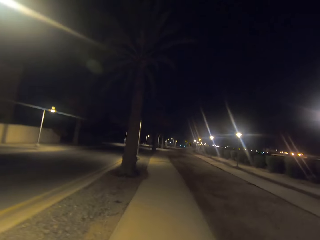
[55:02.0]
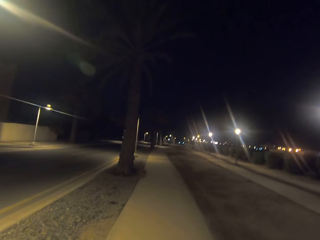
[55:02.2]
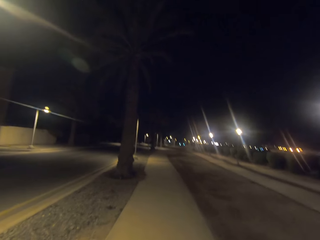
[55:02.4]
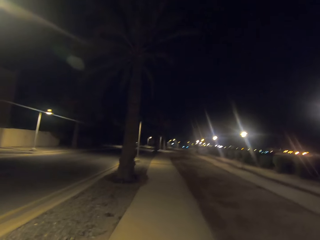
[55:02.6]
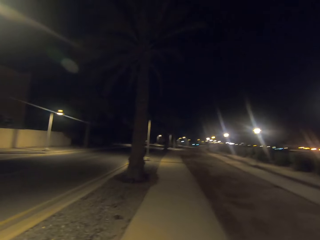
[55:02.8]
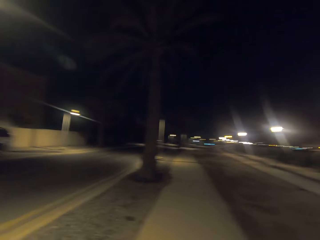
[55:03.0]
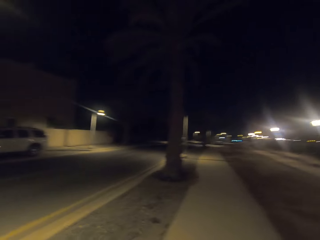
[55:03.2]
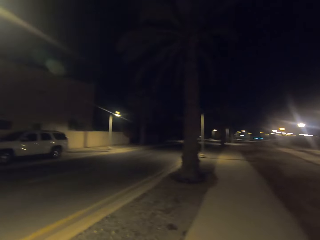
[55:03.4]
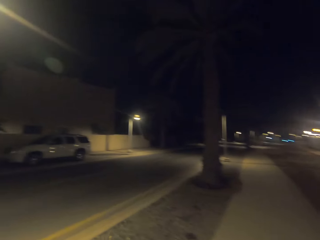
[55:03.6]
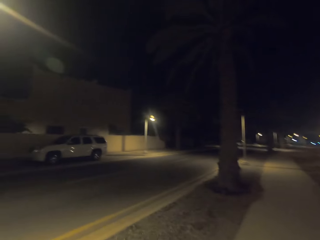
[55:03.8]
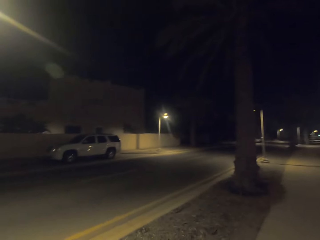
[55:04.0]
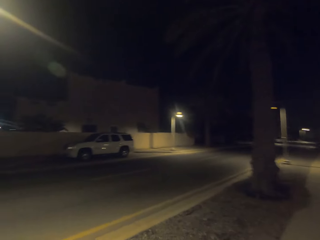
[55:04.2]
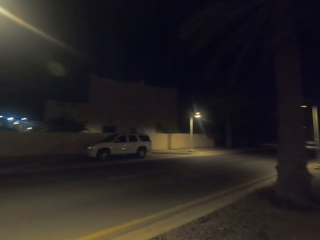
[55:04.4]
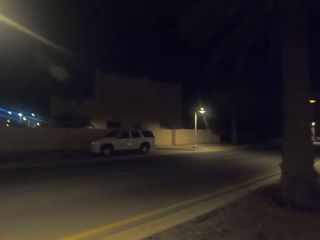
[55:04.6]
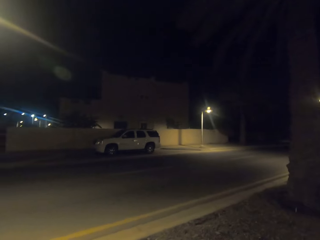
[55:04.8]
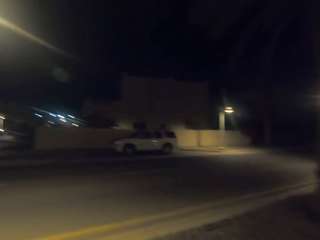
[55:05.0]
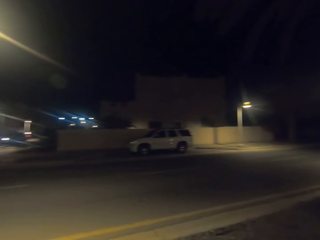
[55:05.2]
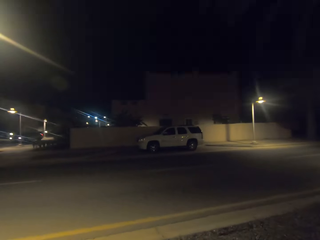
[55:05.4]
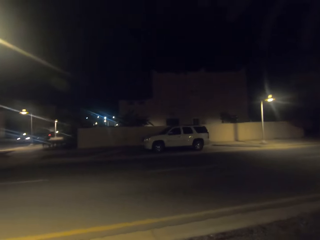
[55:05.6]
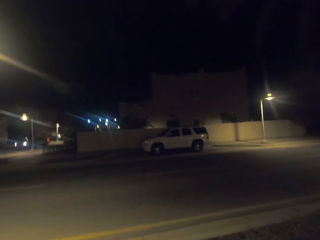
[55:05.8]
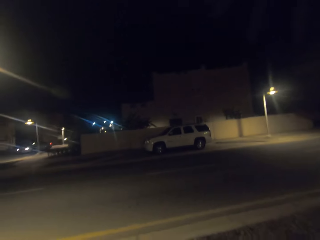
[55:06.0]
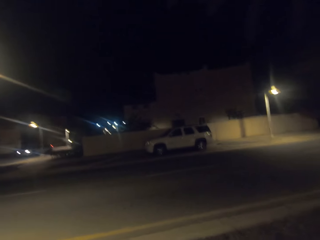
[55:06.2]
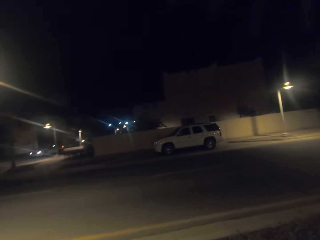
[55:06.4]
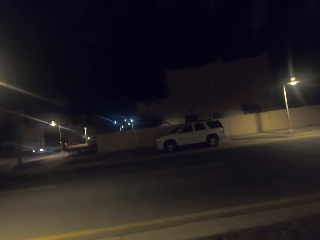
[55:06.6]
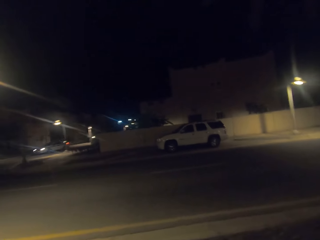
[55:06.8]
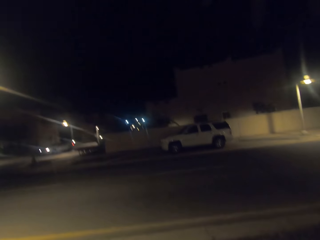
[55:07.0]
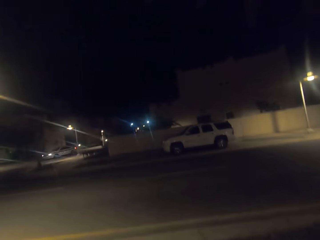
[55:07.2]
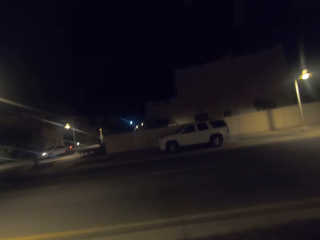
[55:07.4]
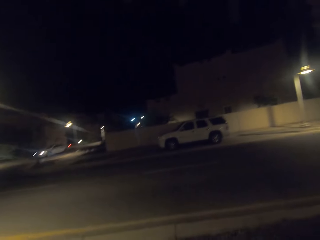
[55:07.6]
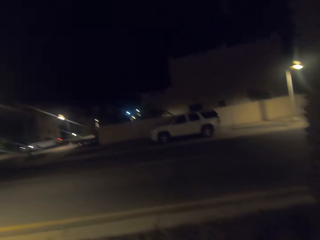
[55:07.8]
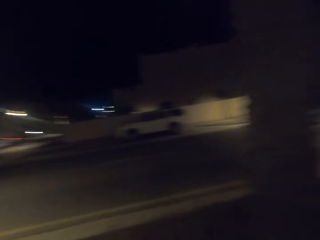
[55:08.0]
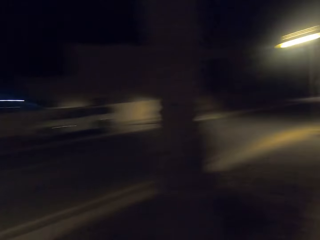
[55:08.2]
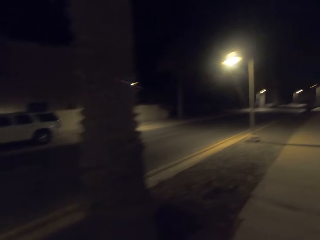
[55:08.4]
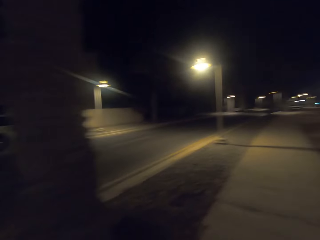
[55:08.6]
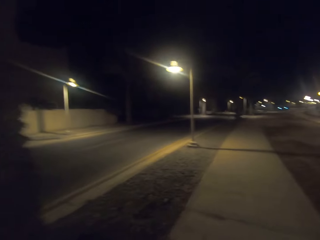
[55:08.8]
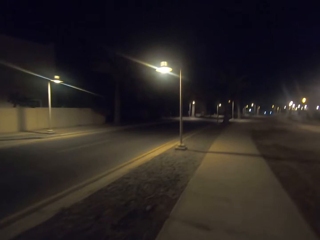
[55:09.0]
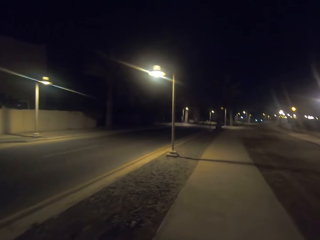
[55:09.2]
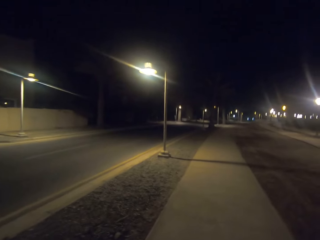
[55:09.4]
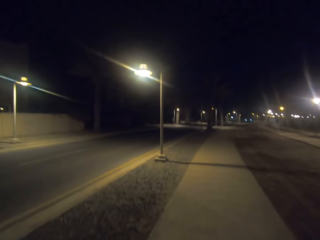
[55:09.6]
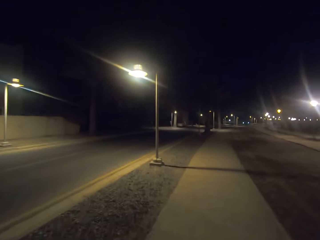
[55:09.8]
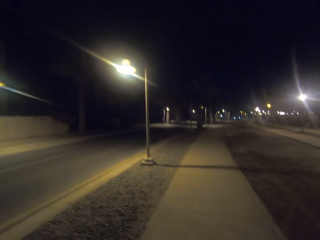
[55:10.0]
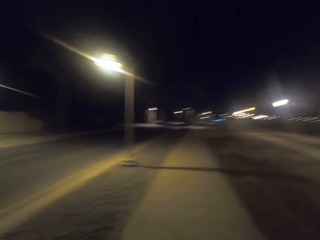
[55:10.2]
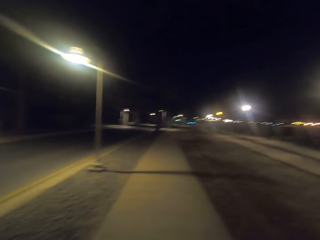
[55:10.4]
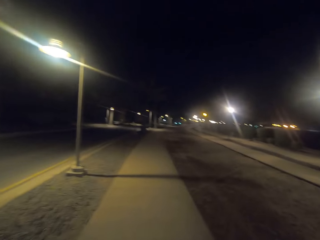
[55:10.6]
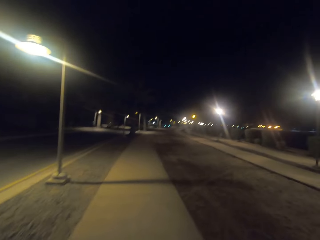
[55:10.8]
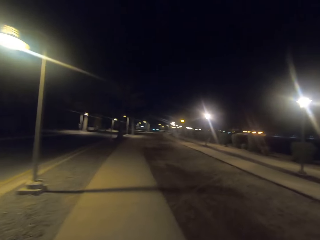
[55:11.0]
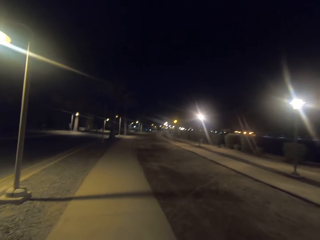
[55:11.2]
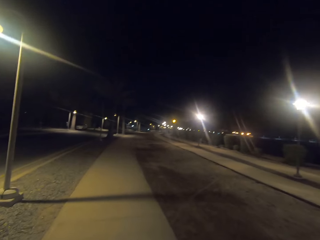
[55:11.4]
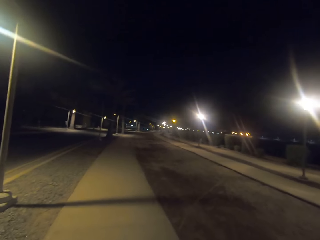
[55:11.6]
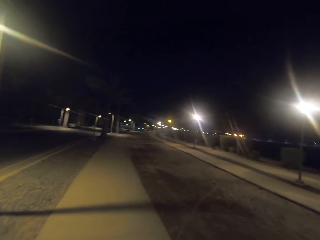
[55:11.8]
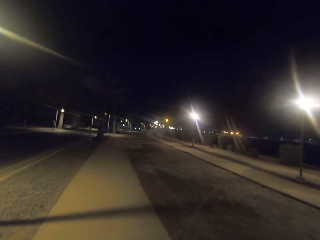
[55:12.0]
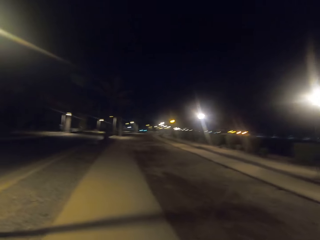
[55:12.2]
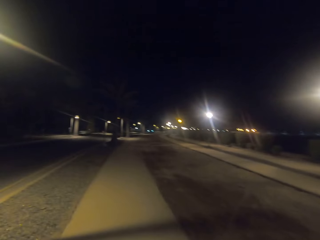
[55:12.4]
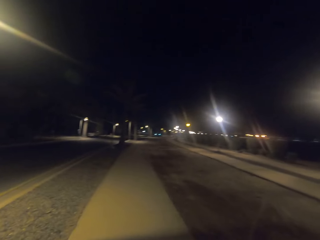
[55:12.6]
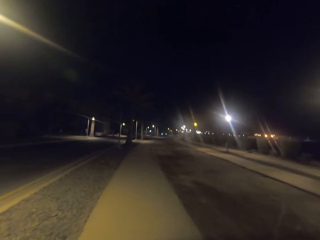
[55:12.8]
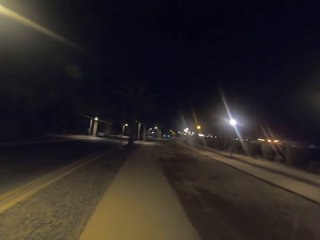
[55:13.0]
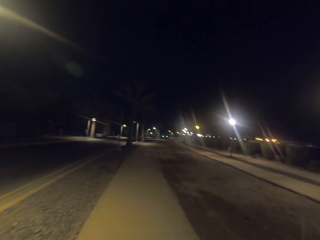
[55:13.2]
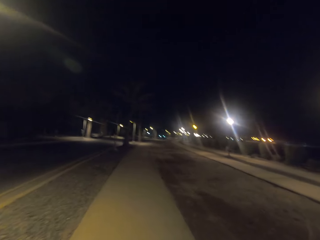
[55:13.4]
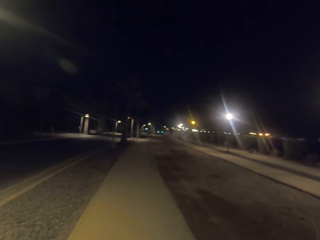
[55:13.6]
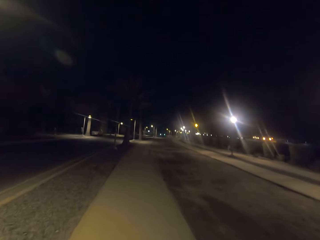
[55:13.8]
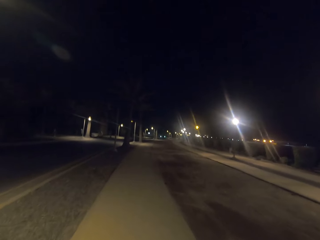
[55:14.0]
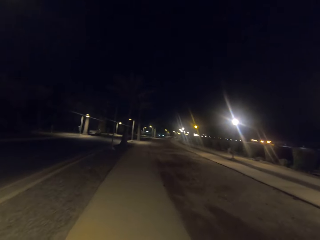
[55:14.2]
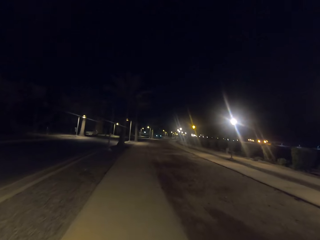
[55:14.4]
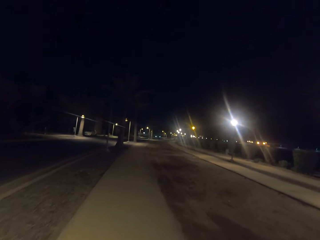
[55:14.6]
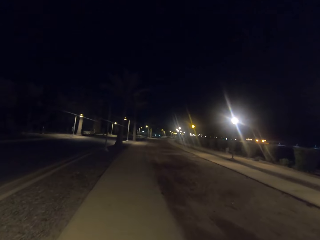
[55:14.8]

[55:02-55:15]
The camera wearer walks on the footpath. They look around.

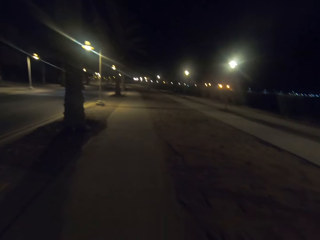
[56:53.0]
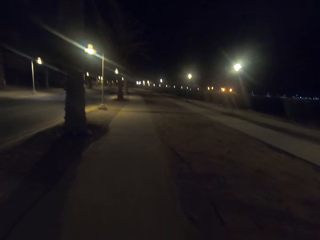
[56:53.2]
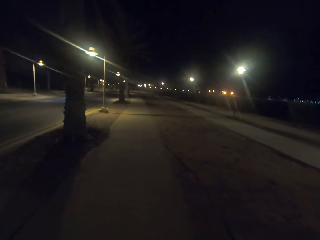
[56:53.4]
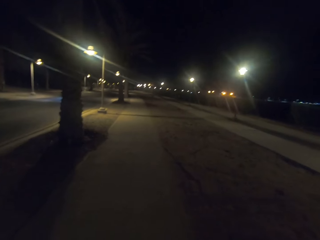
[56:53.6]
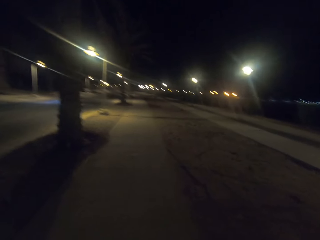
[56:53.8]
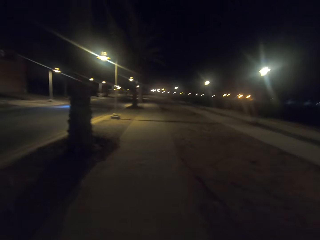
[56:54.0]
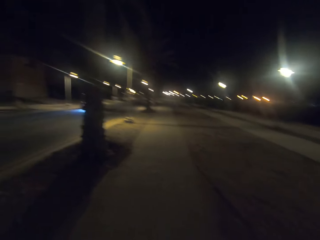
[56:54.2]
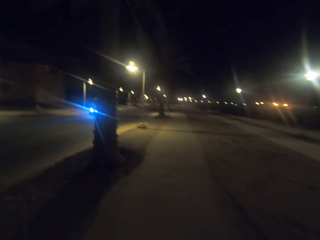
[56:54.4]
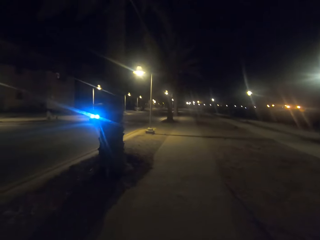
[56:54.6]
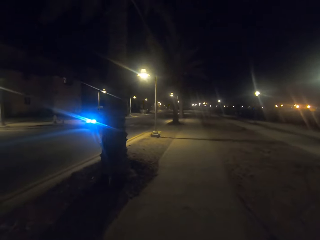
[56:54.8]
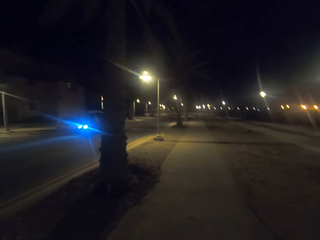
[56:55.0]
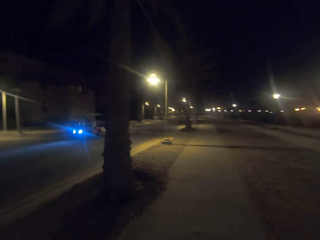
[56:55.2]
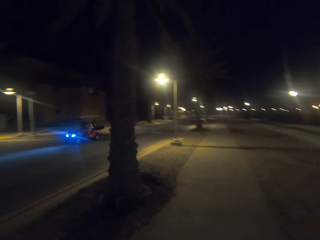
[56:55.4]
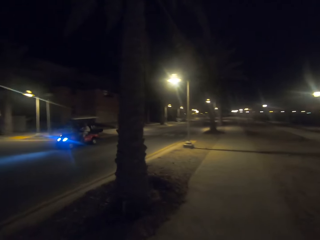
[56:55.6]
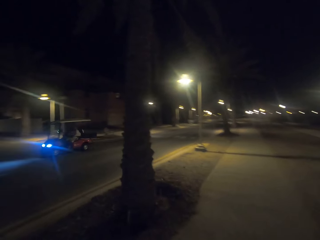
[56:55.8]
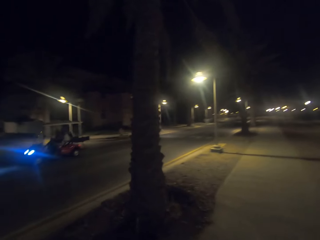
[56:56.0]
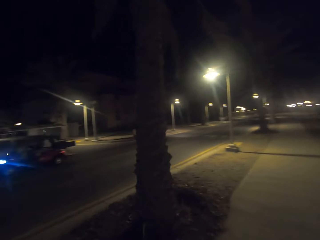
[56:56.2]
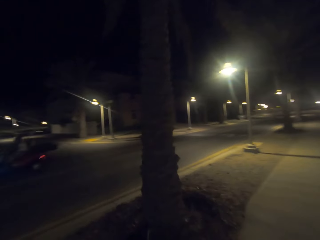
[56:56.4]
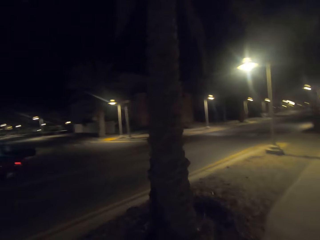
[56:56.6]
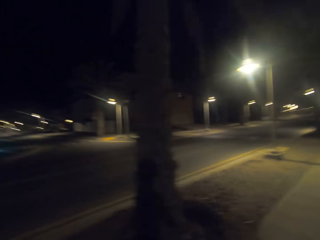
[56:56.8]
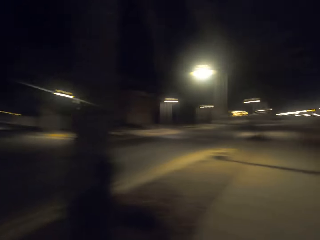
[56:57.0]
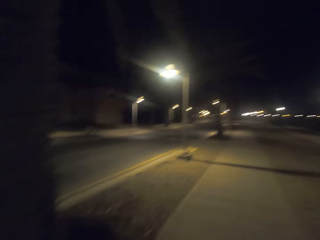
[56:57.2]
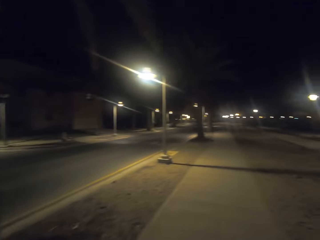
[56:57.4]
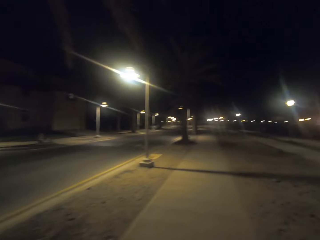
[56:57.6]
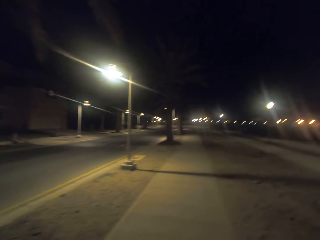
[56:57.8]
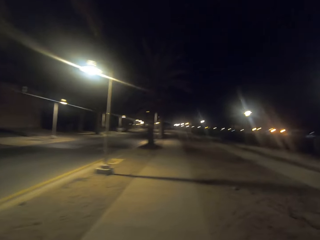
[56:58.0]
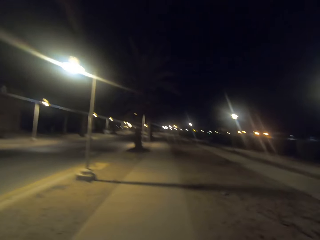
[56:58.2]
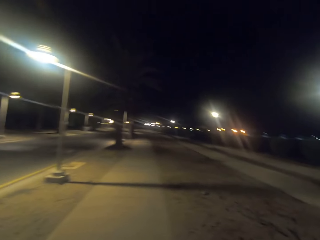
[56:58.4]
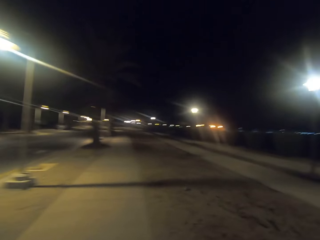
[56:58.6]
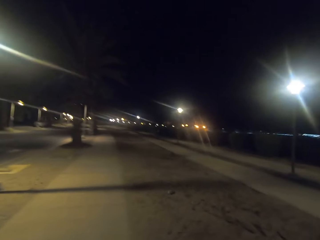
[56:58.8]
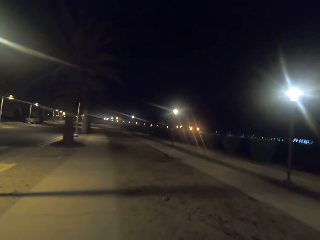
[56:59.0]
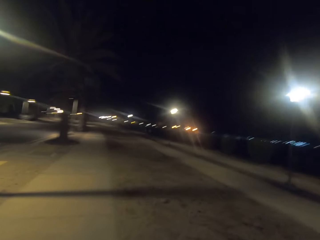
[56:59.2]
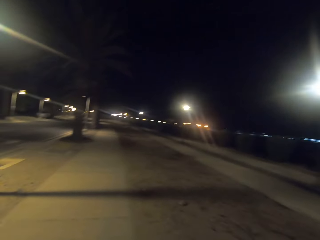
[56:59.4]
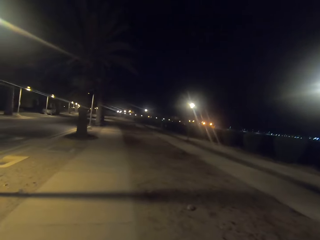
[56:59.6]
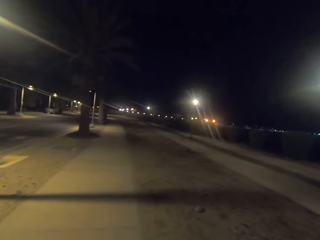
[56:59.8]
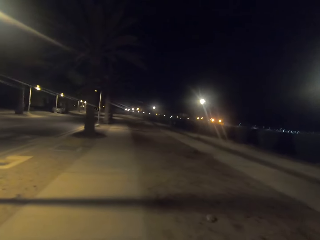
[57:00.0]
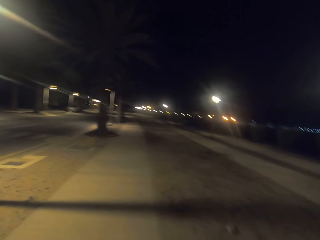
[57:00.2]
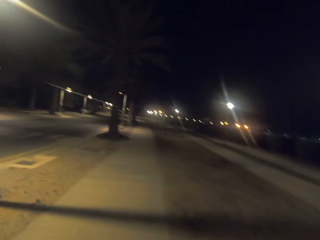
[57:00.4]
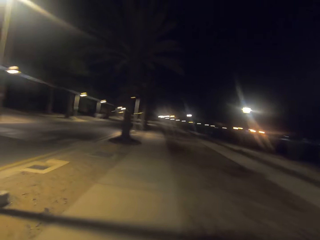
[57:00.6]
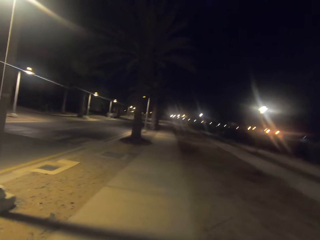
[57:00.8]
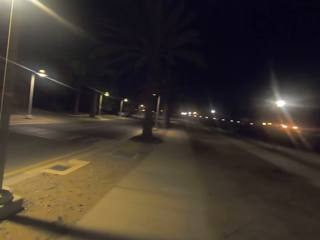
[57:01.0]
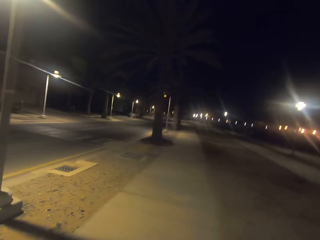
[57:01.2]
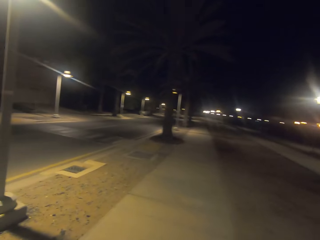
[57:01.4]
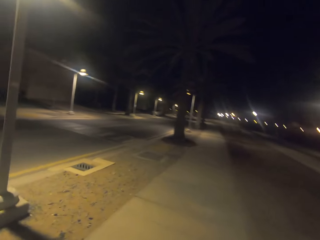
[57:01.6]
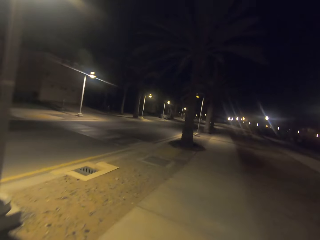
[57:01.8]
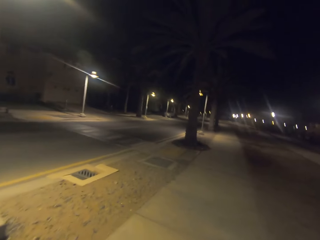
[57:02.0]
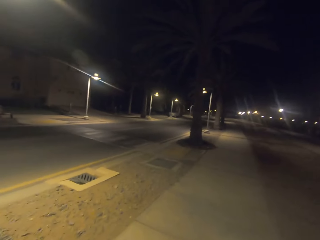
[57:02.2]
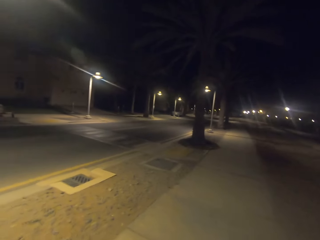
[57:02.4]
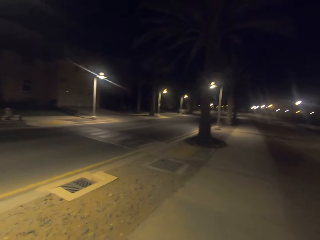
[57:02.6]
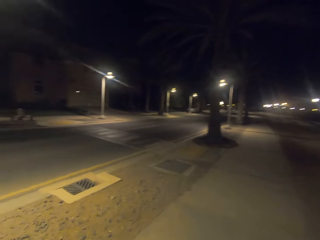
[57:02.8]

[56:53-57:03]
The camera wearer walks on the footpath. They look around.
